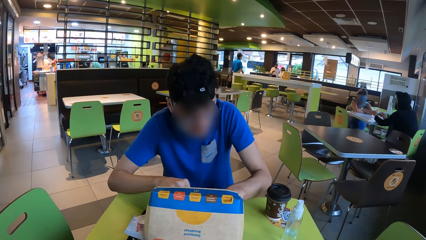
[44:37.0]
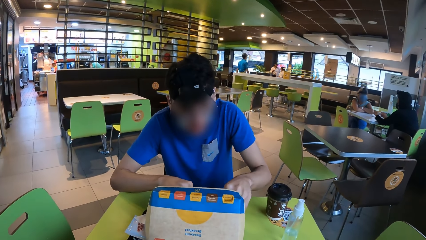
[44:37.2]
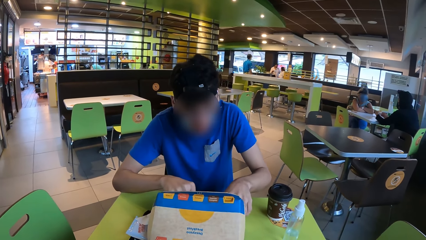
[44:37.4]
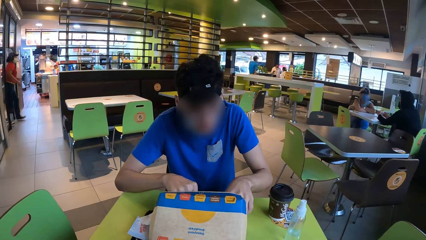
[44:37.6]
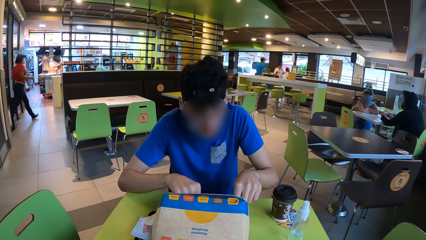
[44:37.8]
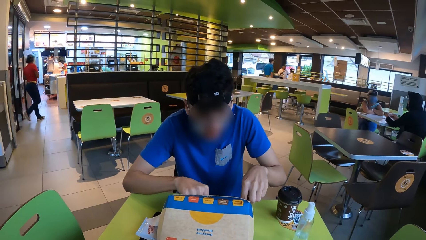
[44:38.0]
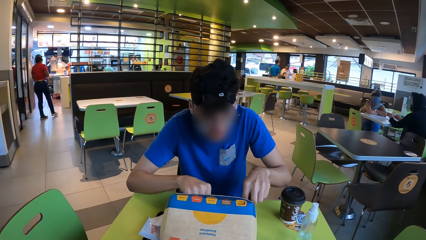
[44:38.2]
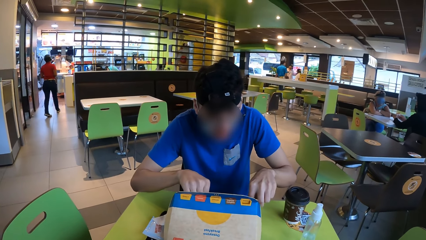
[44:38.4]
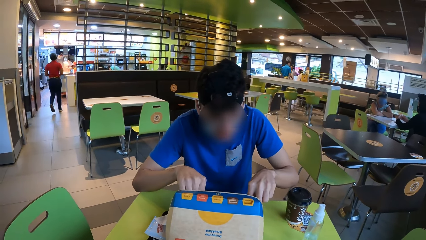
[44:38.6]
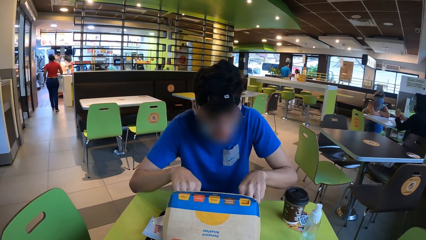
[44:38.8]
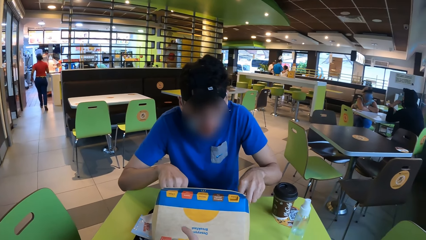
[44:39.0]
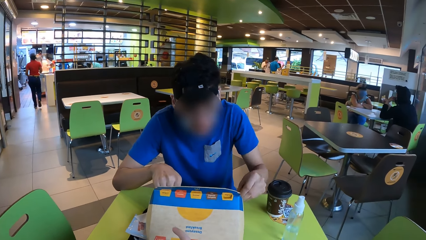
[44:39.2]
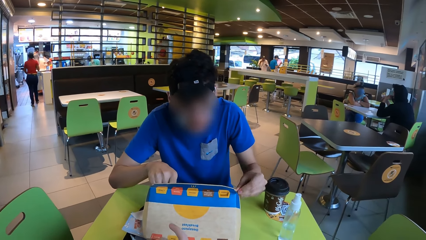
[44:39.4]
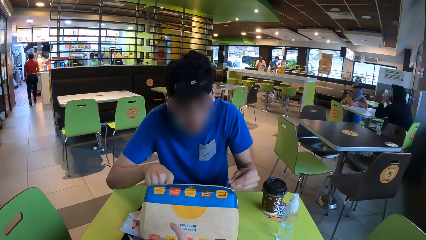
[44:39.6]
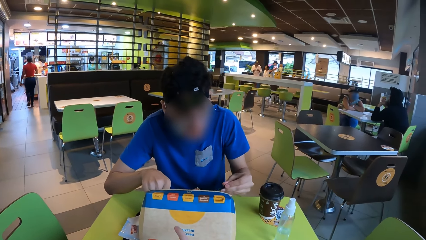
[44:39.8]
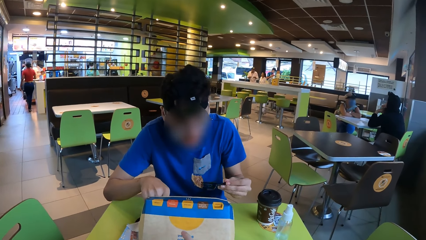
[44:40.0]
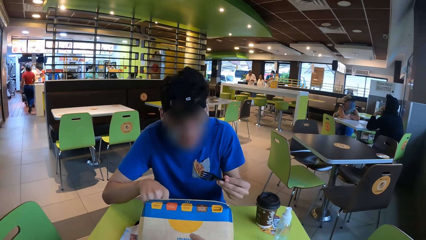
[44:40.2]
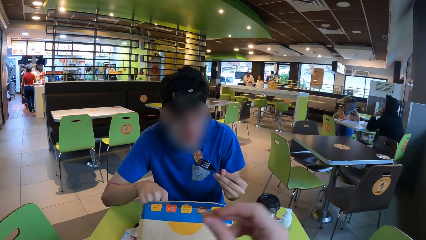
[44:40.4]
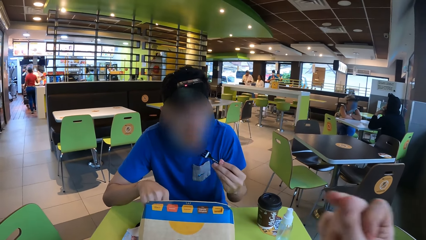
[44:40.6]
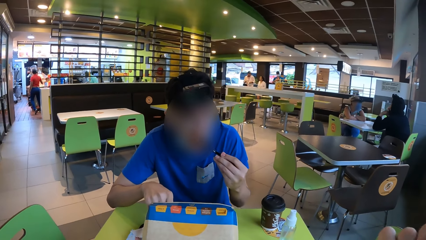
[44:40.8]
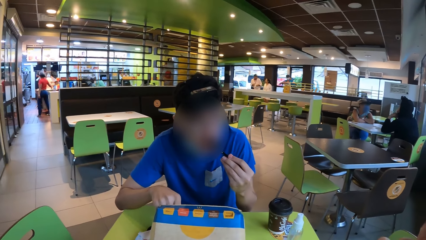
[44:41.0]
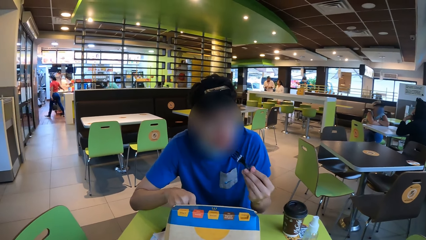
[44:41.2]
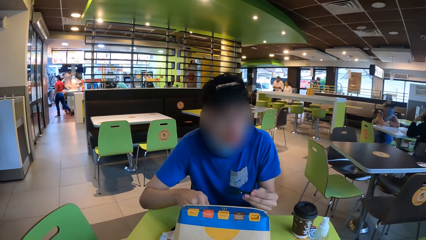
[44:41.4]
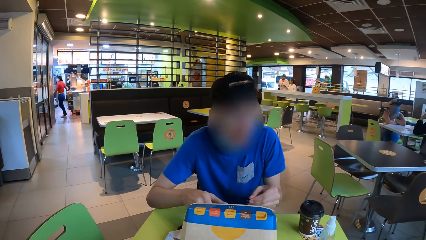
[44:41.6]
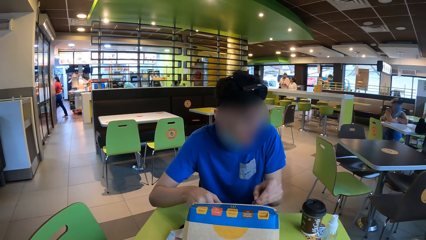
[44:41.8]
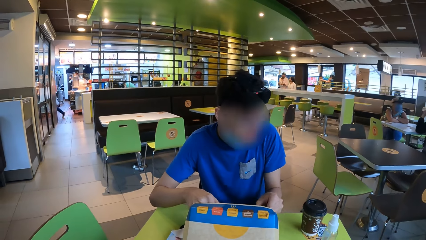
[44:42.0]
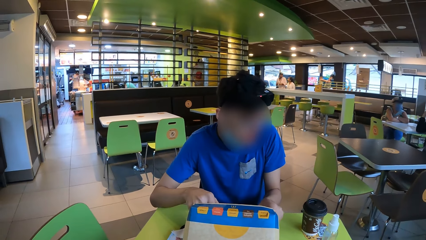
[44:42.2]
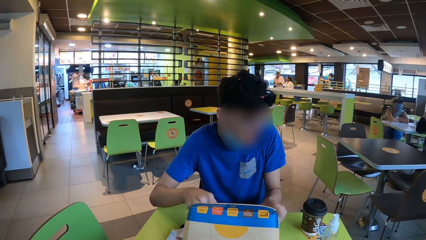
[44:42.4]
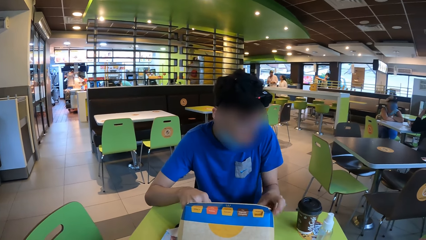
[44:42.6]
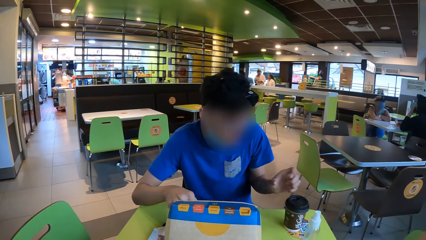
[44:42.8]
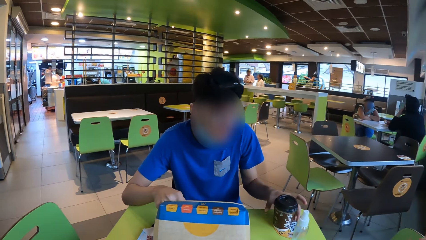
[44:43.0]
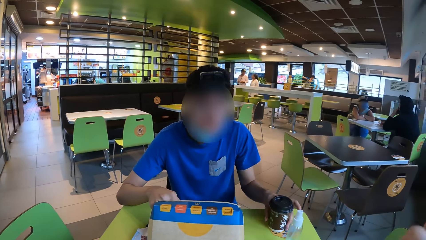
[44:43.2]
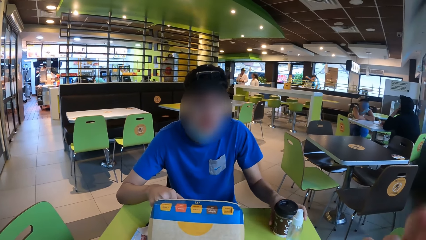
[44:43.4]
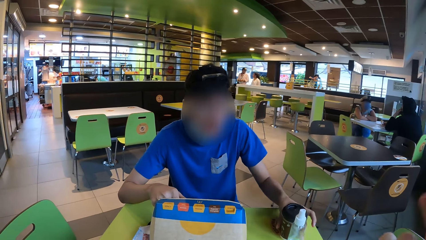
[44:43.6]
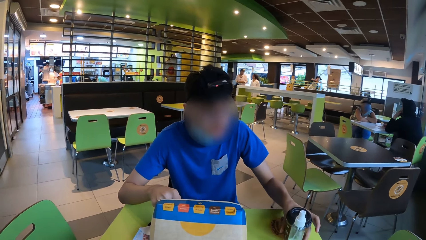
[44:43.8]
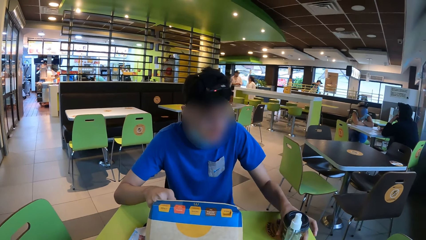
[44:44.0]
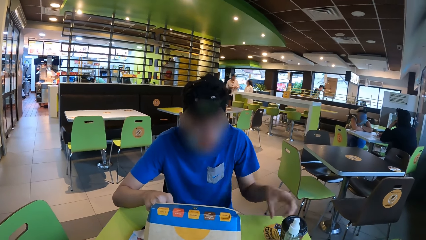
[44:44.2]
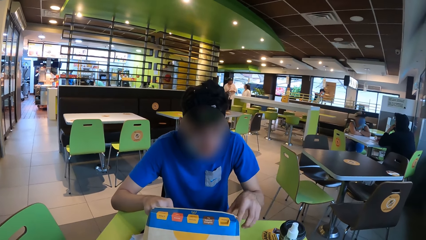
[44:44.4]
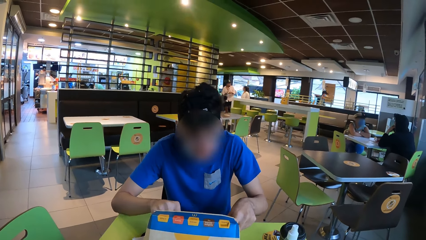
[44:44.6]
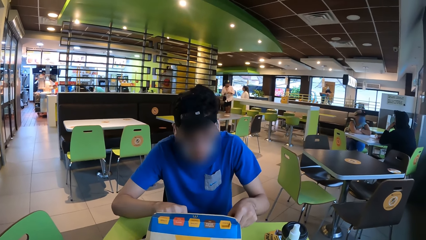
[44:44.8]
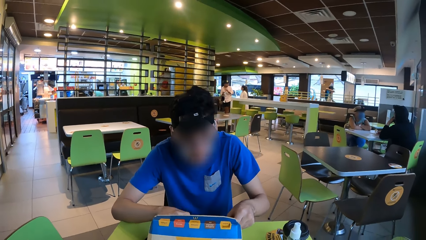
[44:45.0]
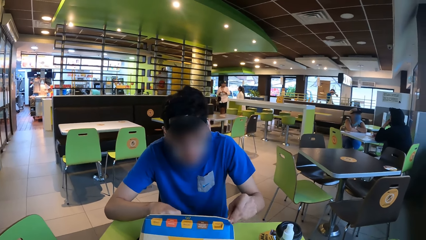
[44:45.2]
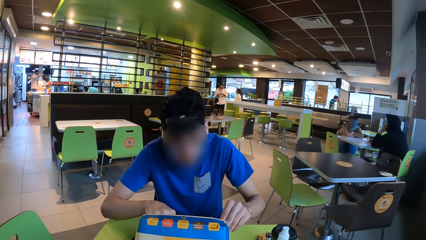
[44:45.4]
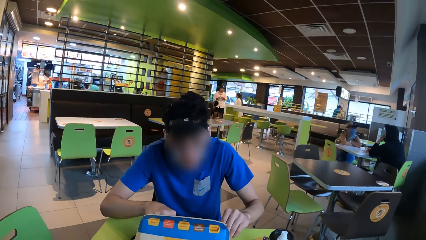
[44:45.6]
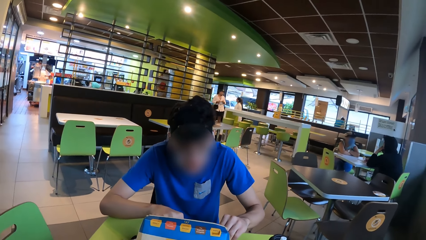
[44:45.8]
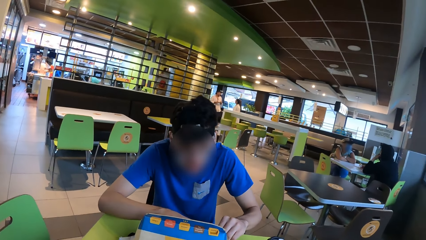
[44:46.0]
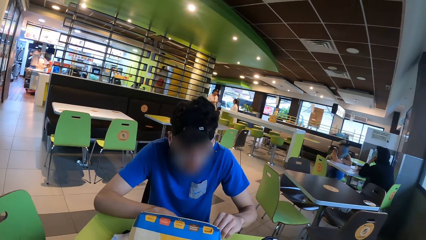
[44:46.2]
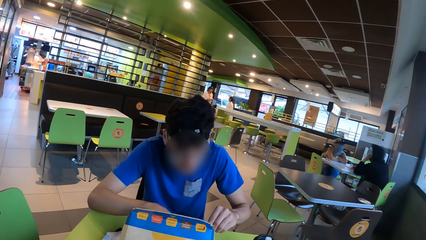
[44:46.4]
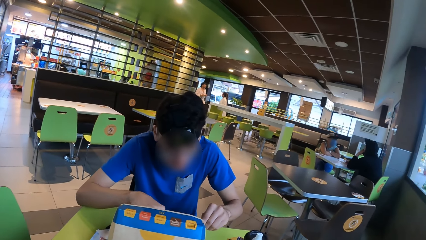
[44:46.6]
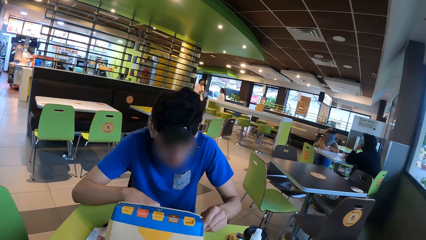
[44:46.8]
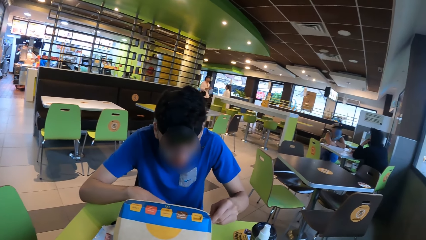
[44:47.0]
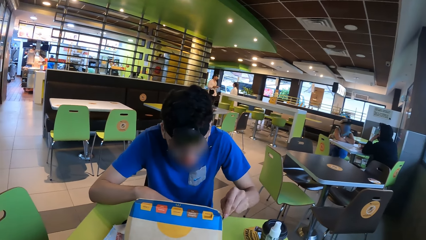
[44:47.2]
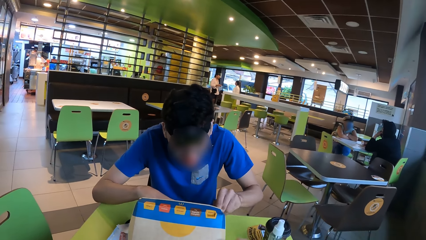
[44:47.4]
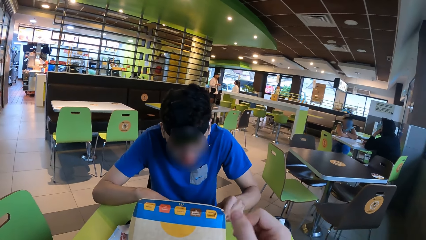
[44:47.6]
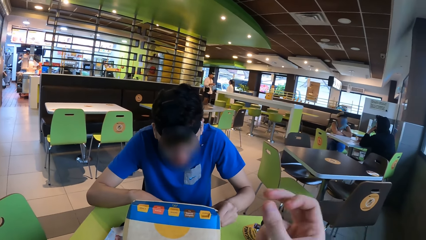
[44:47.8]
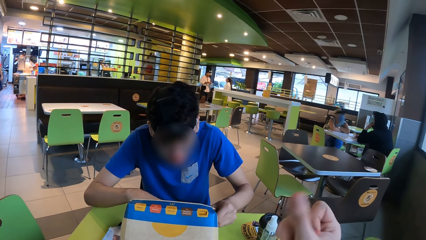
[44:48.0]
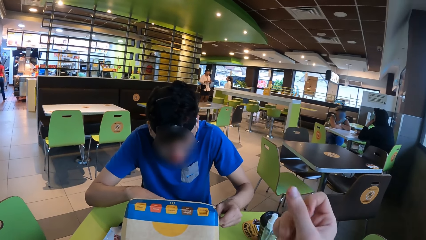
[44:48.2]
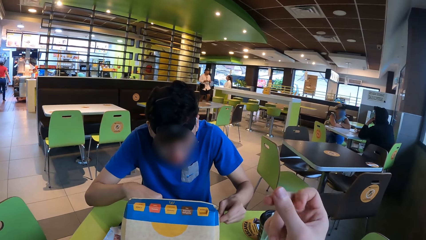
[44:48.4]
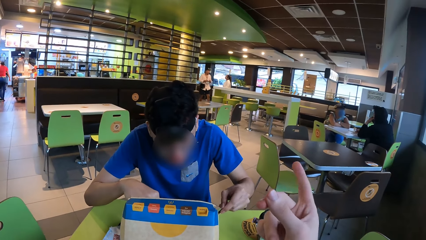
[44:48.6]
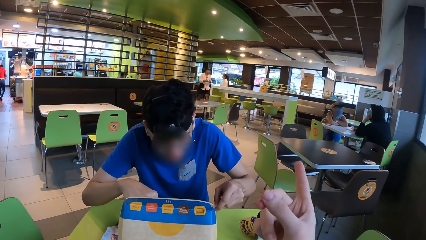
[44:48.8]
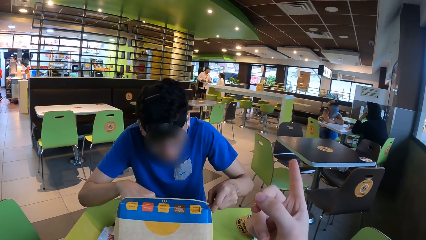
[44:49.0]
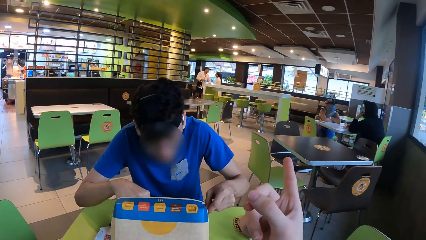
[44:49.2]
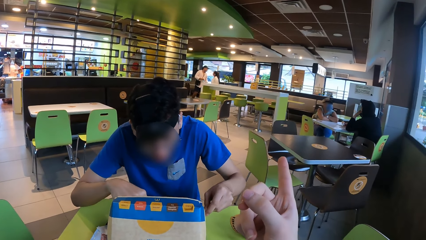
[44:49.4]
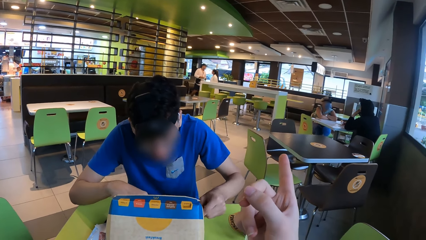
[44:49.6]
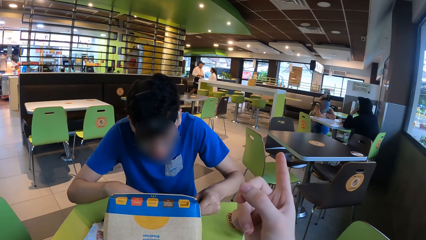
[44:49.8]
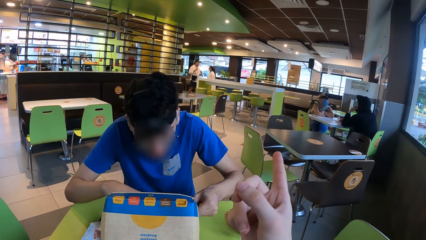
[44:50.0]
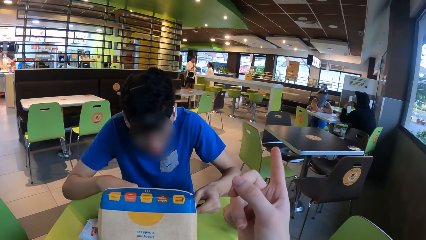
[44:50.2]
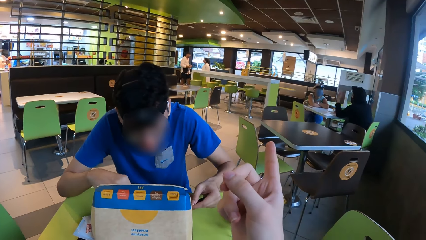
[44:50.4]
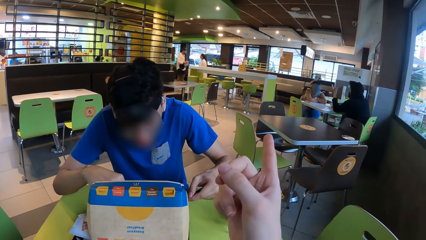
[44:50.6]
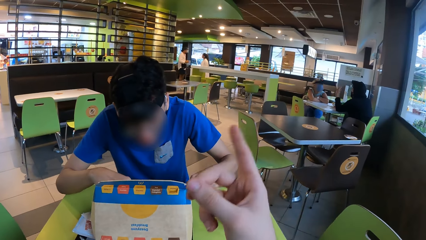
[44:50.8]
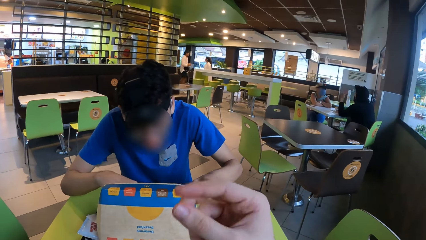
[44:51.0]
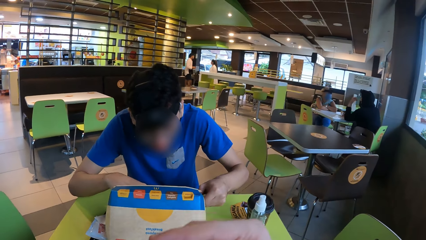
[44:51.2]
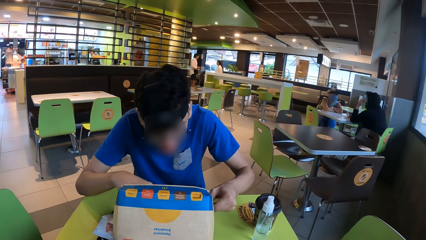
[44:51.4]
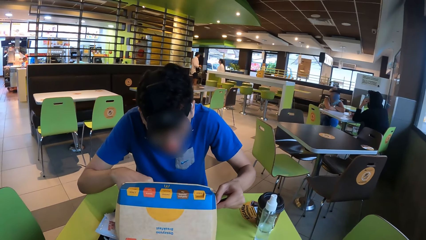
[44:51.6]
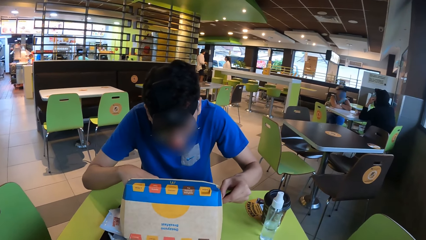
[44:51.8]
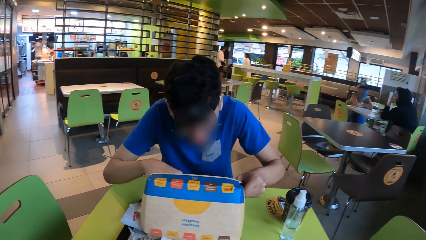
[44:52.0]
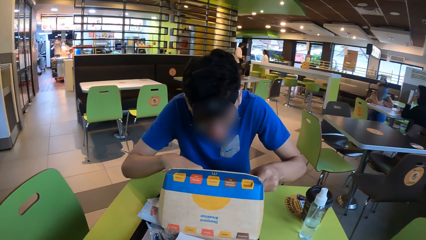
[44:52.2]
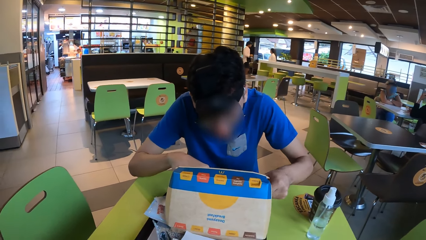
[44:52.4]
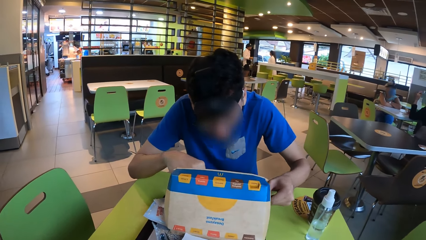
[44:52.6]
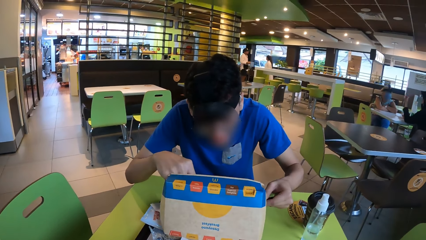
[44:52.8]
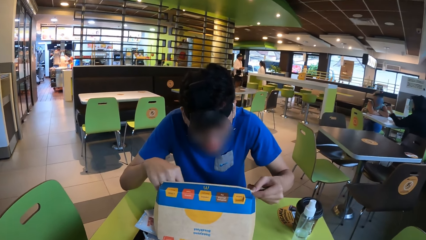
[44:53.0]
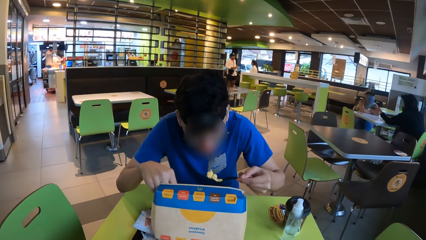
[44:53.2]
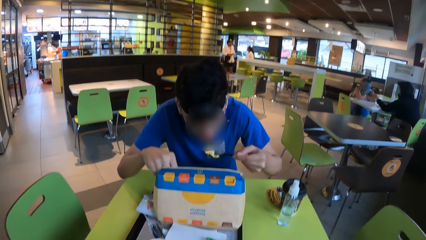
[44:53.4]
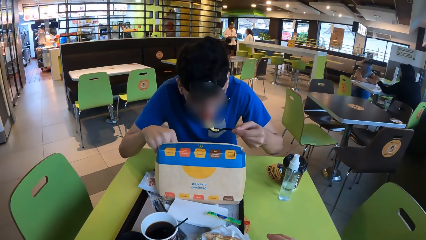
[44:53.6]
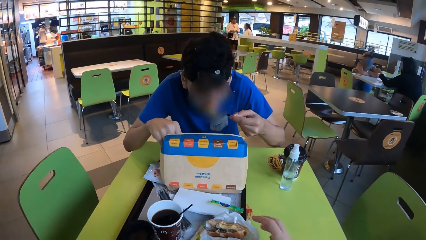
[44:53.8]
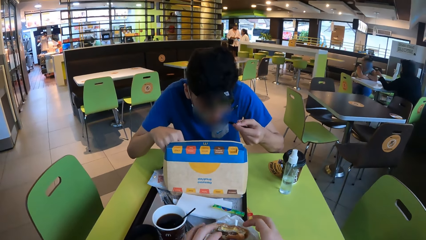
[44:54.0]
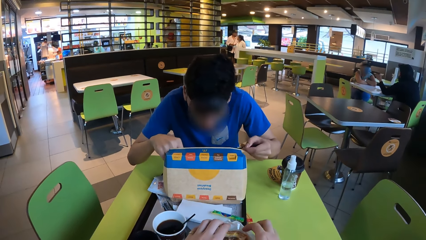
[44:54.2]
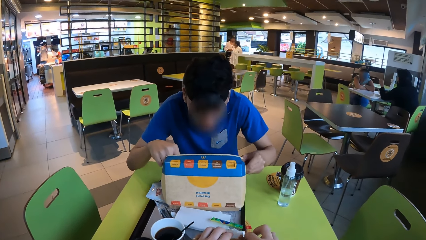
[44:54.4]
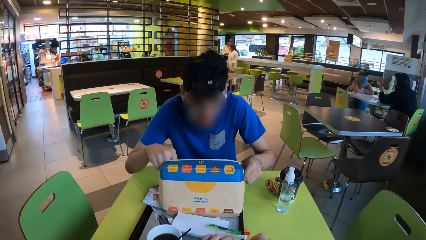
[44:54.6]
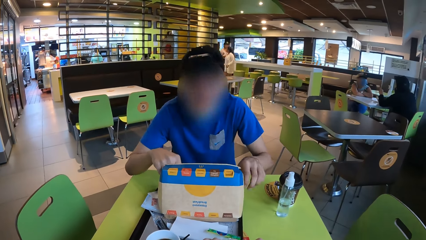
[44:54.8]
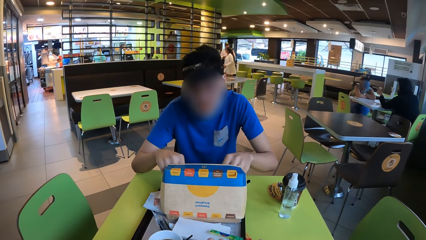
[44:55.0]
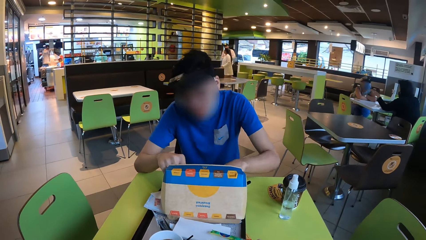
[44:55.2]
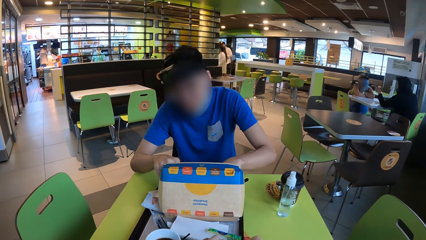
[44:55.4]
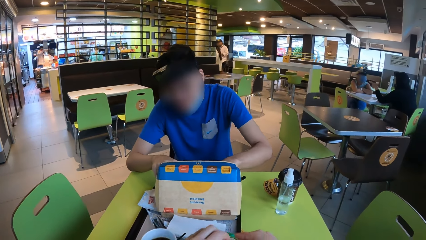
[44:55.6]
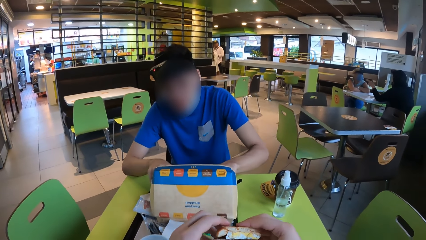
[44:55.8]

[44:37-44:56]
A man places the burger in the box, picks up the fork, picks the food and eats the food. The camera wearer snaps his finger. The man puts the fork down, pushes the paper cup towards the spray bottle, picks up the fork and picks the food. The camera wearer rubs his fingers together. He snaps his finger. He points at the window. The man eats the food with the fork. The camera wearer takes the snack.
